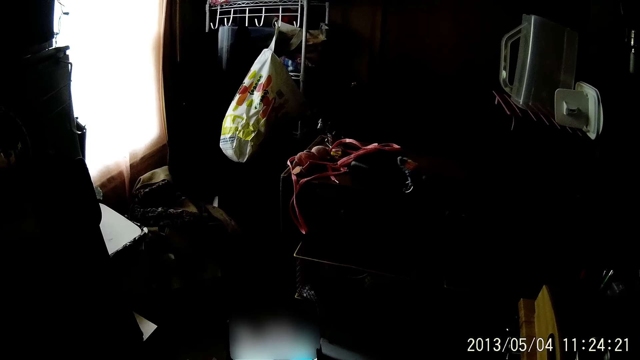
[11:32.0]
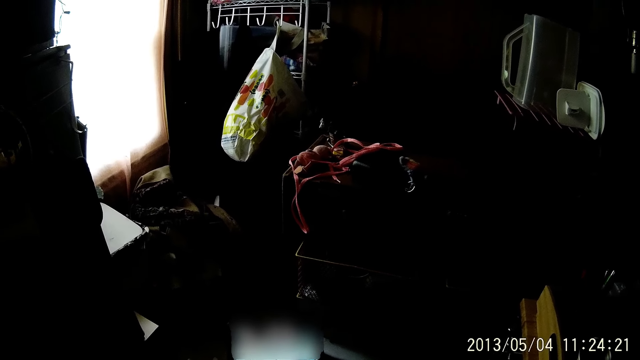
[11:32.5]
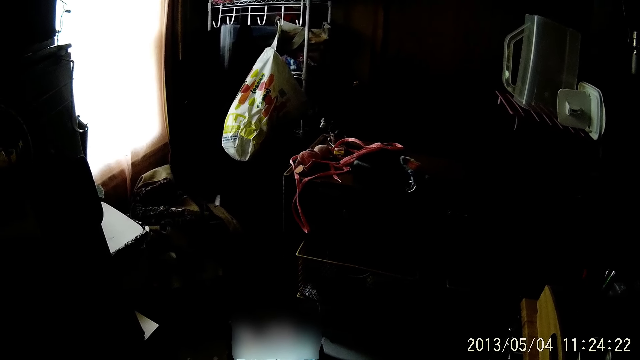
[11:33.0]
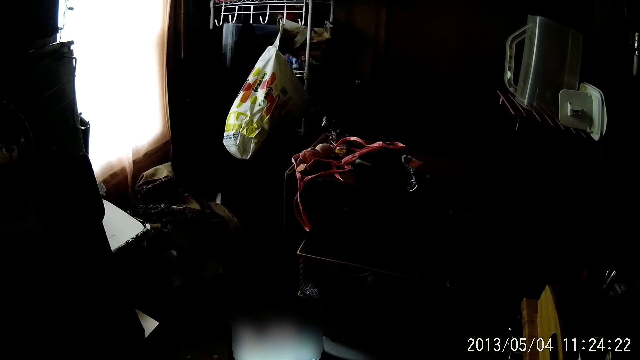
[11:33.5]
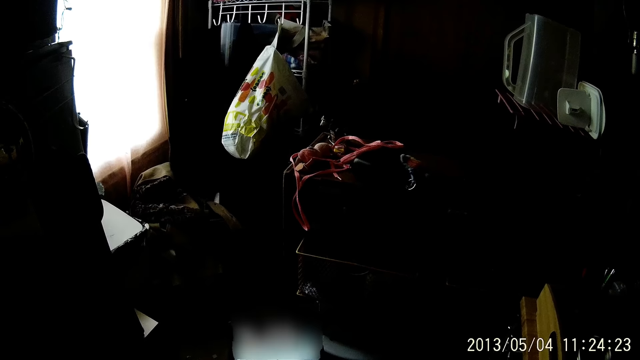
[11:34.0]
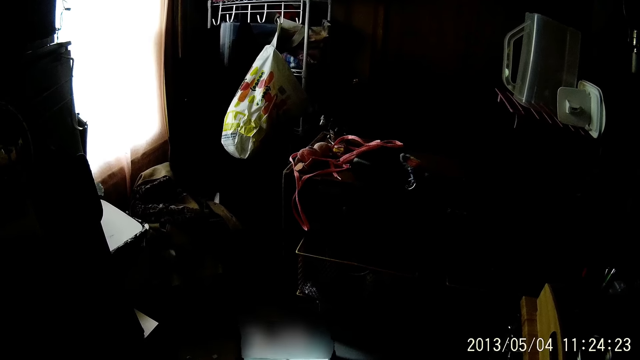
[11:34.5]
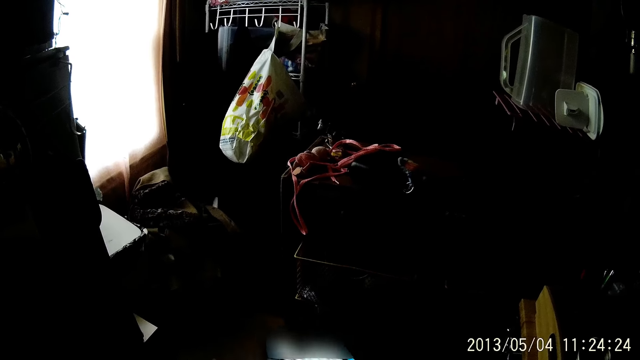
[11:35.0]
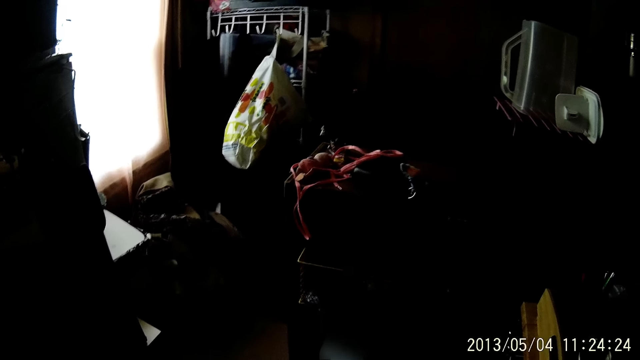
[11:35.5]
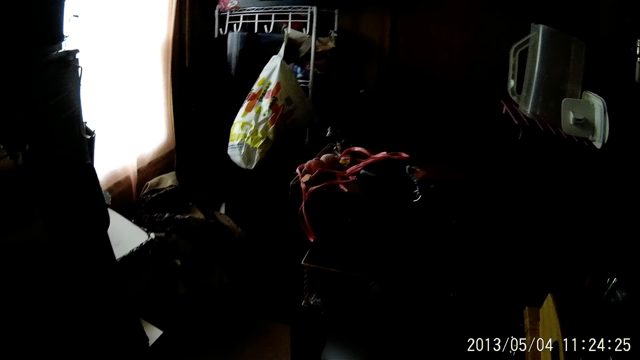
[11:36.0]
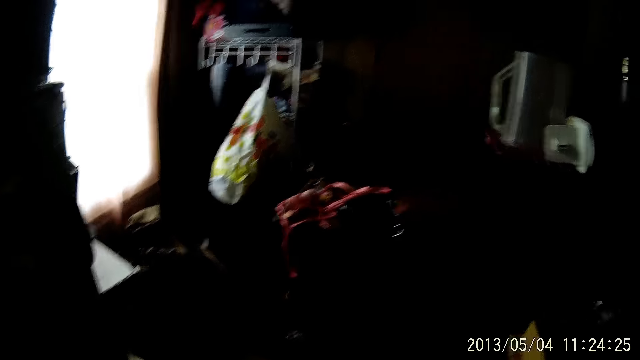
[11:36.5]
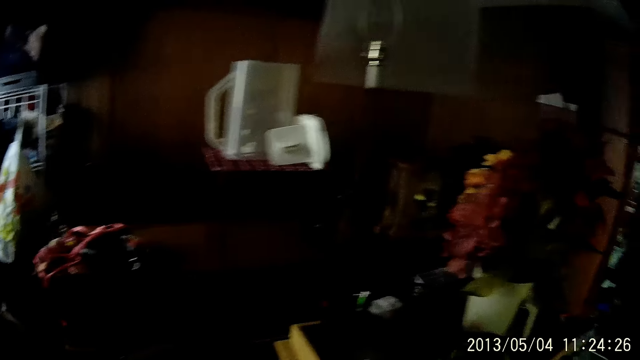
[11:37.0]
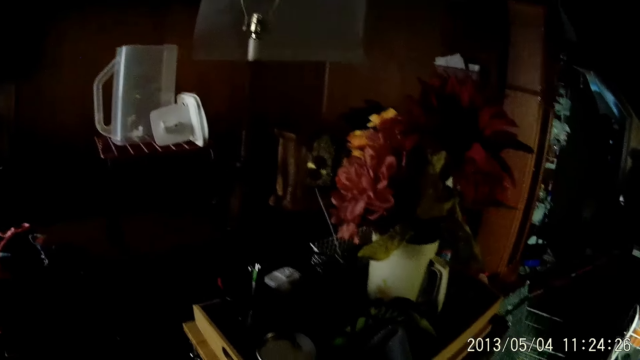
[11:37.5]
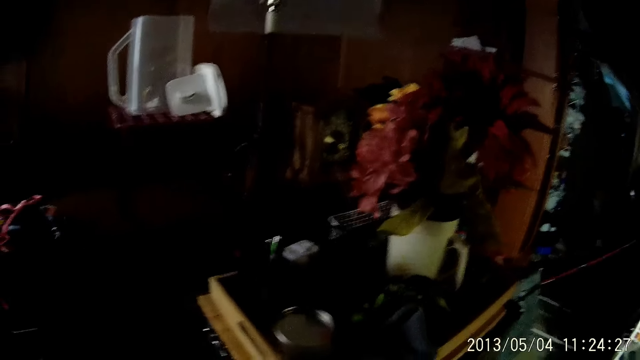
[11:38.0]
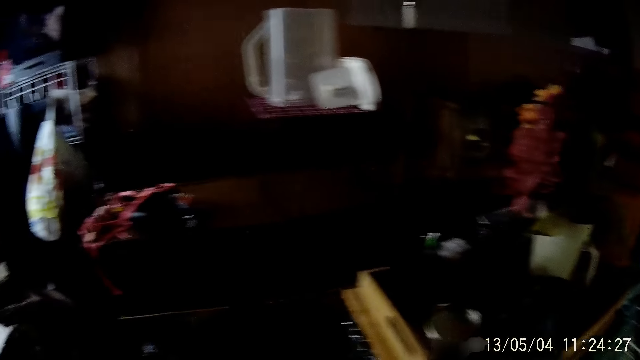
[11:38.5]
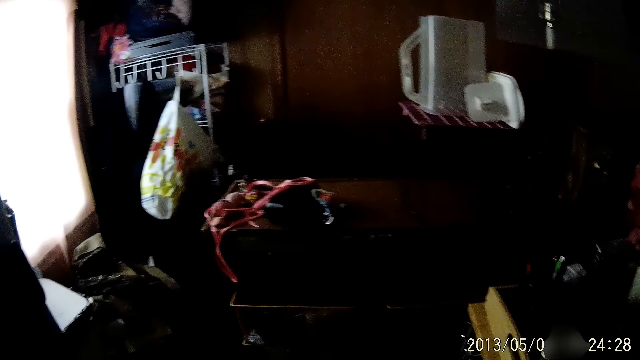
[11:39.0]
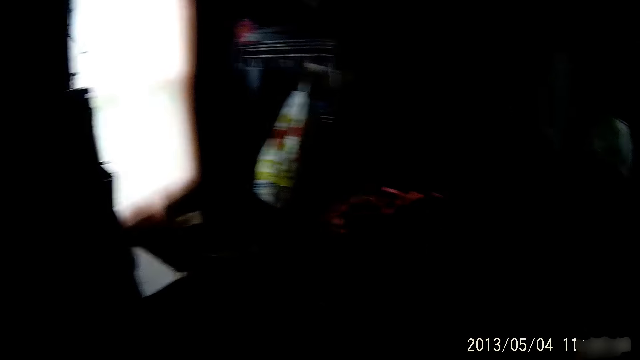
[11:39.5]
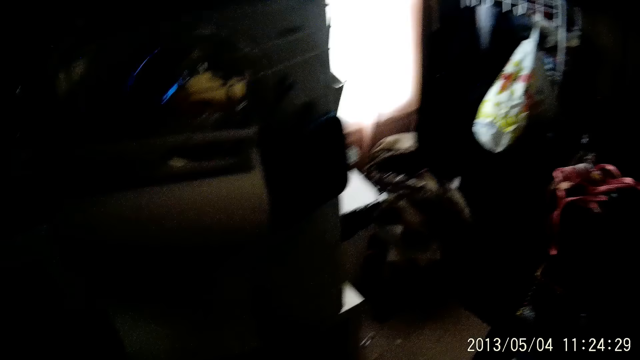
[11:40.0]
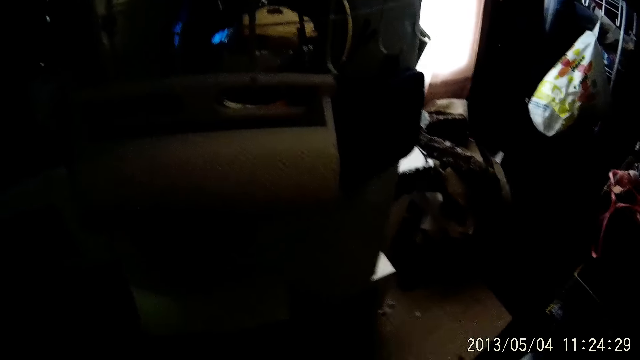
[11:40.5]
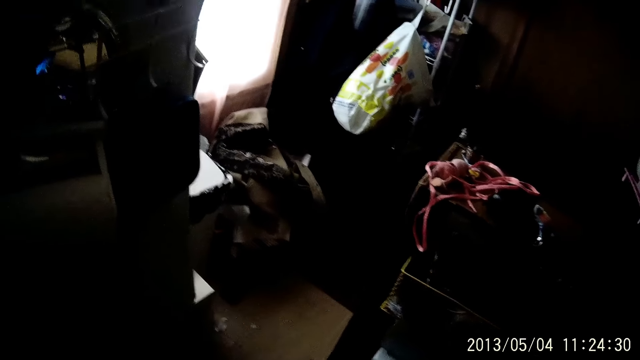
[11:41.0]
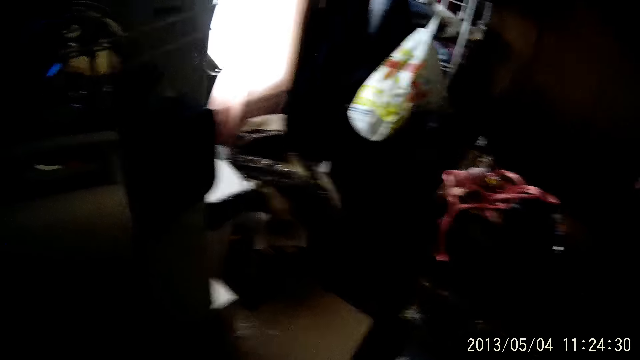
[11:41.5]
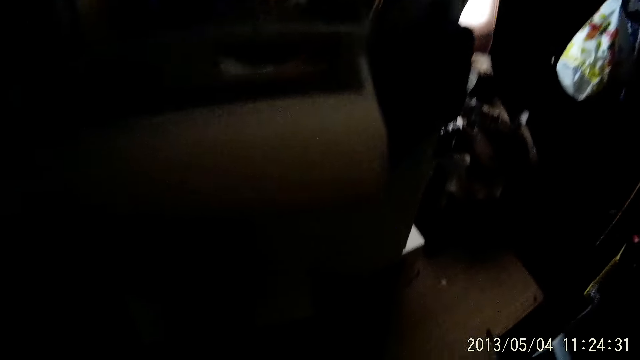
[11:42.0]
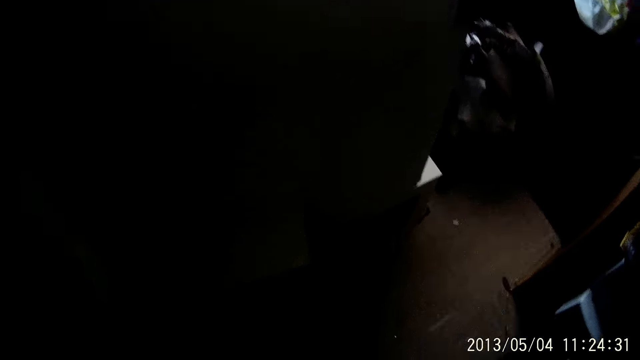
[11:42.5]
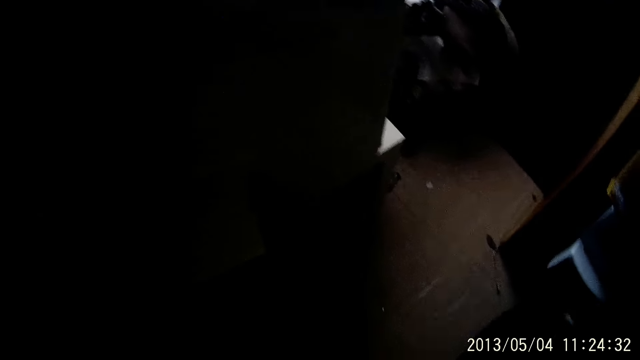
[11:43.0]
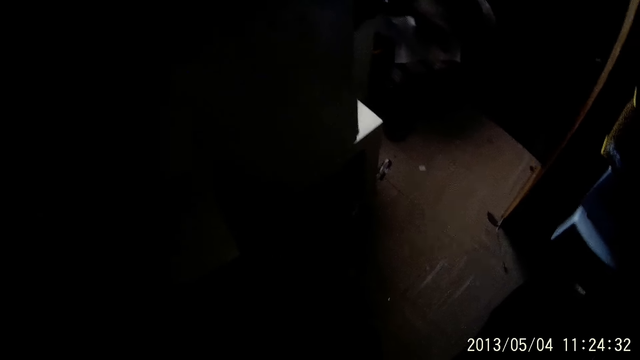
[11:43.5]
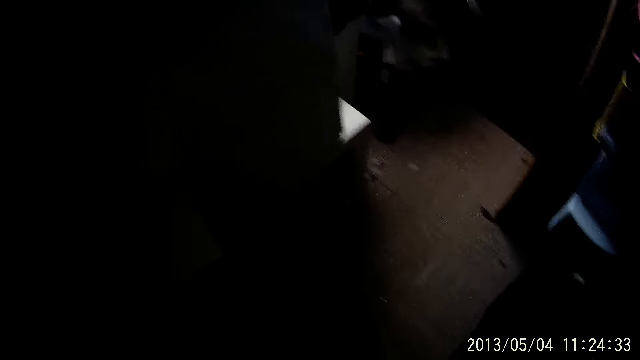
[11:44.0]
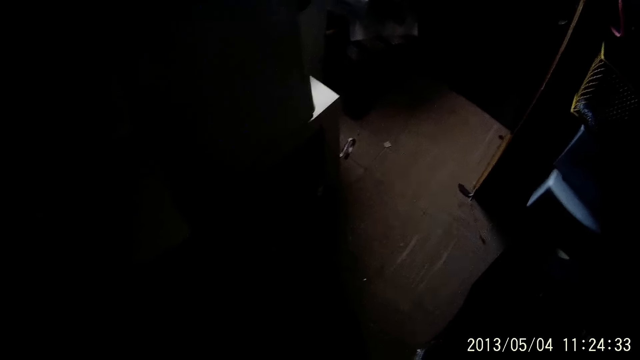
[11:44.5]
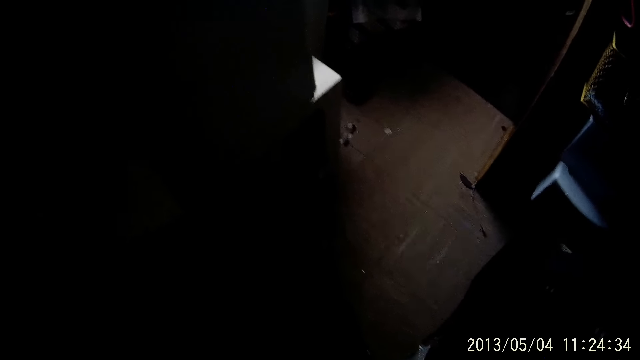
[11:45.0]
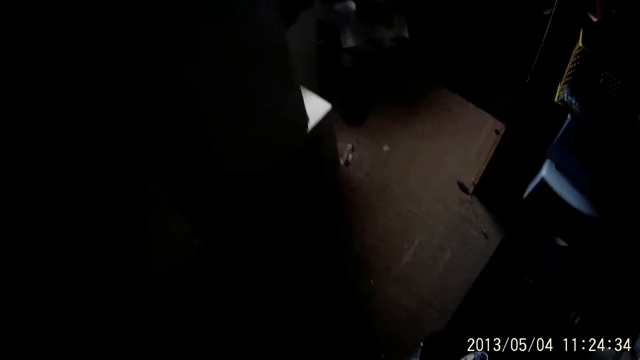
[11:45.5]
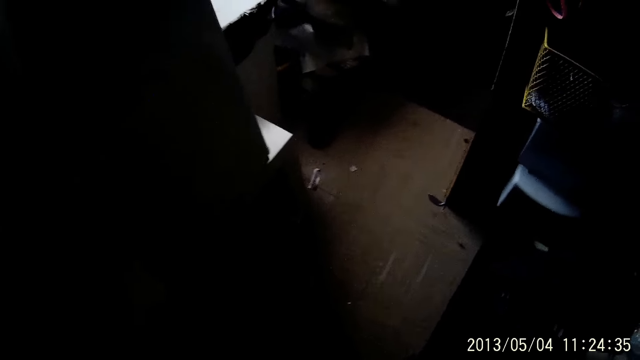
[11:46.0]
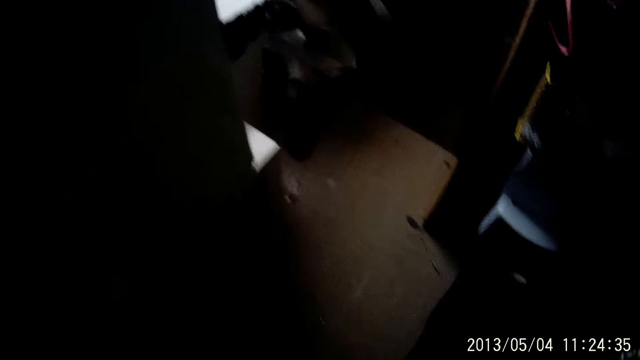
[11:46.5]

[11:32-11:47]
The camera wearer looks at the phone. They scroll the phone. They look around the house. They look around the house again. They bend.

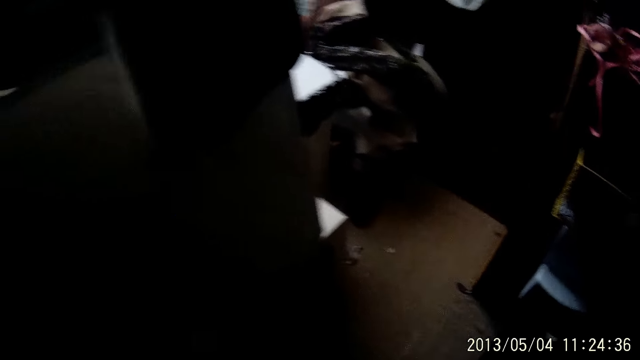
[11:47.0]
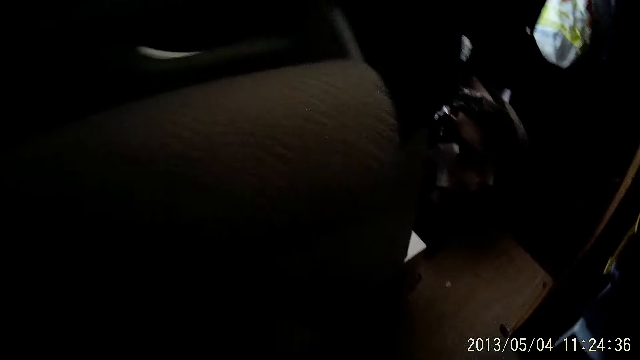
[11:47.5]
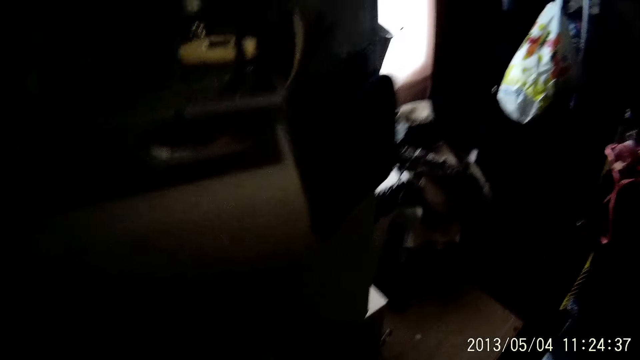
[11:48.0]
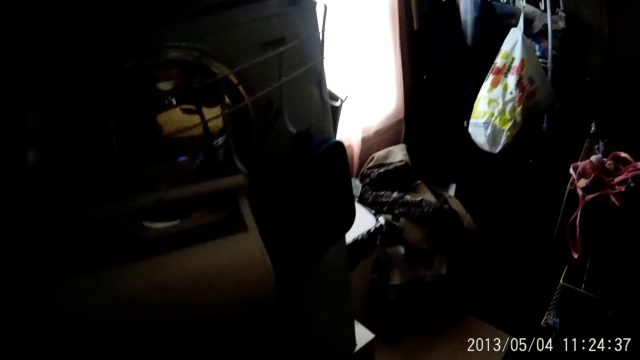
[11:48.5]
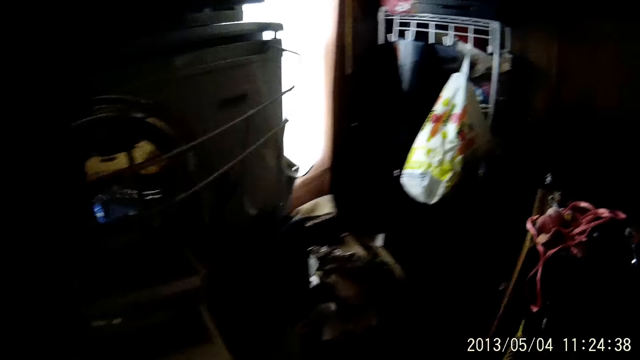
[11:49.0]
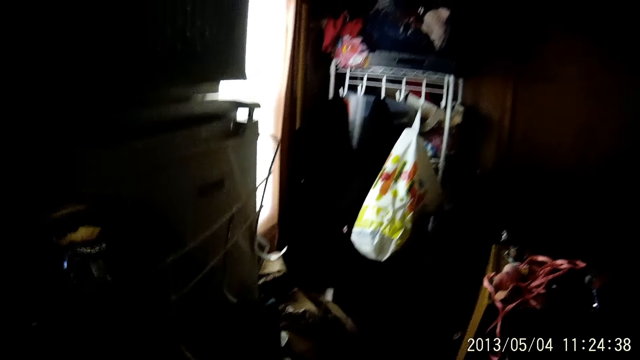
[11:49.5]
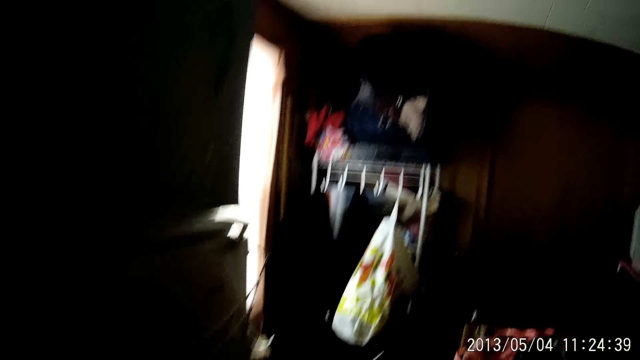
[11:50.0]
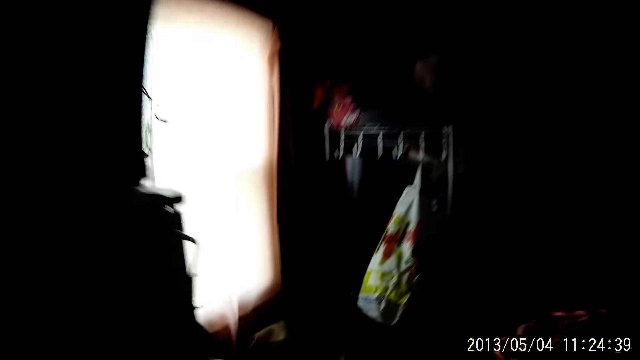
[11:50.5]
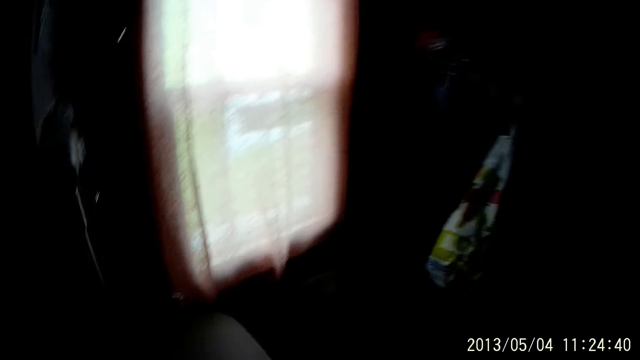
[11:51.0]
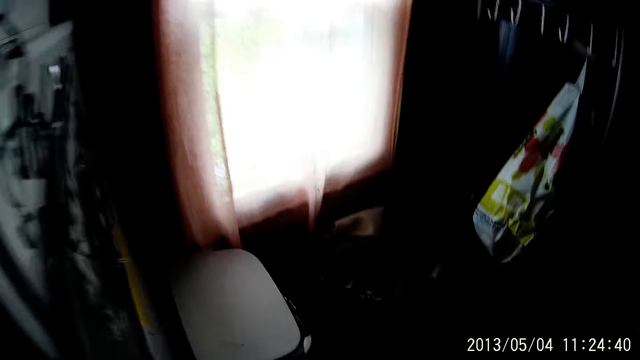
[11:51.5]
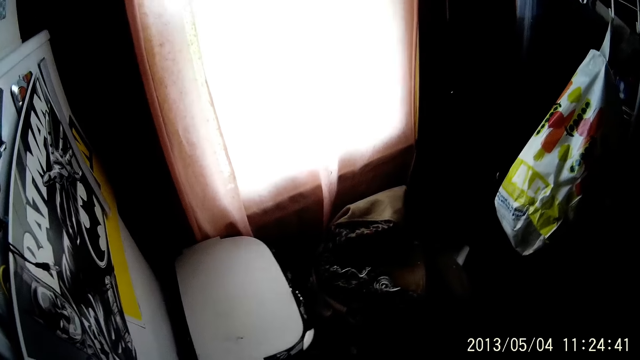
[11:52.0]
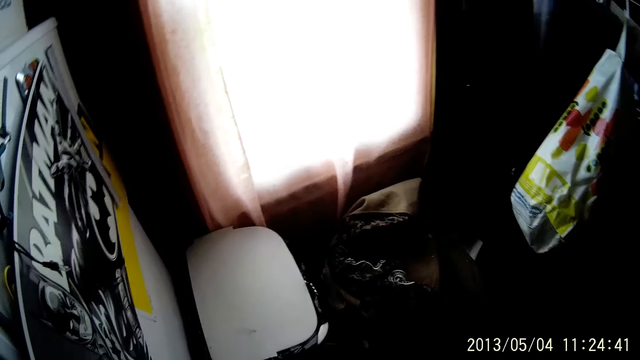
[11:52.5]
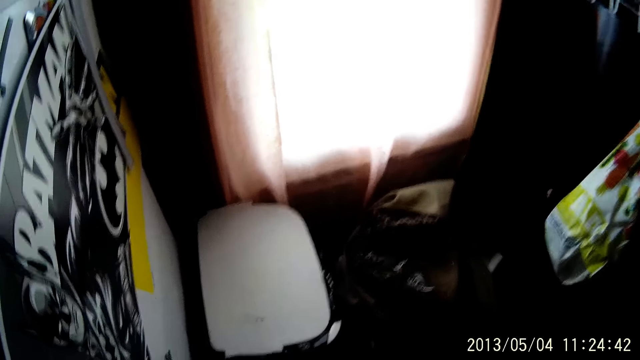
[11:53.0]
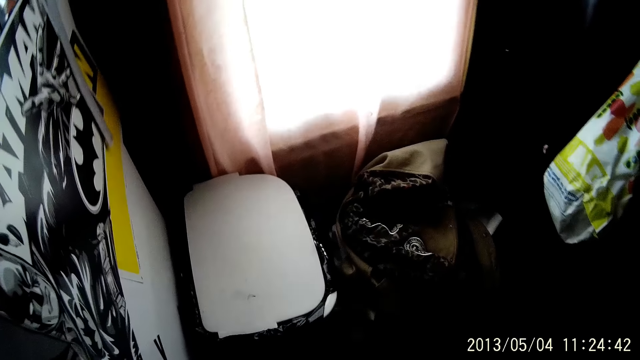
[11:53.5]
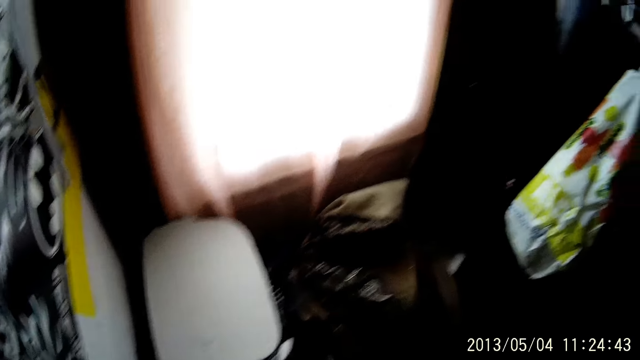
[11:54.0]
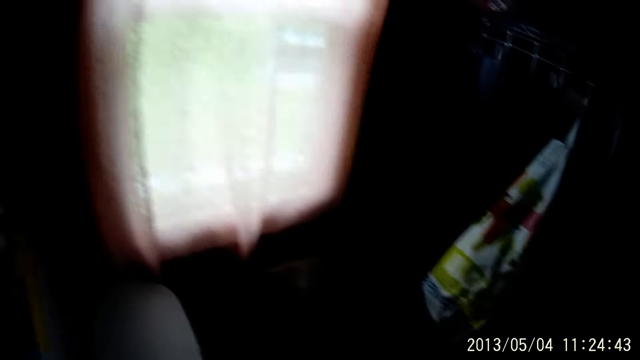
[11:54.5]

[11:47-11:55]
The camera wearer walks in the house. They stand. They walk towards the window.
